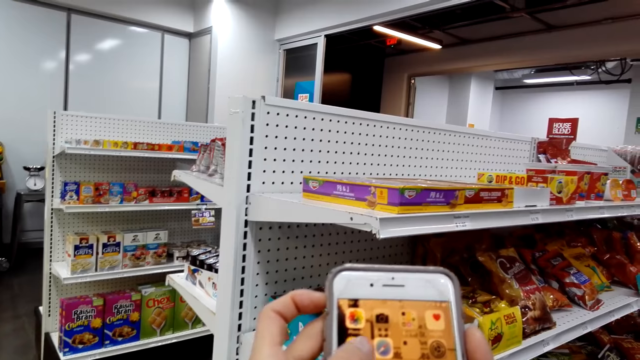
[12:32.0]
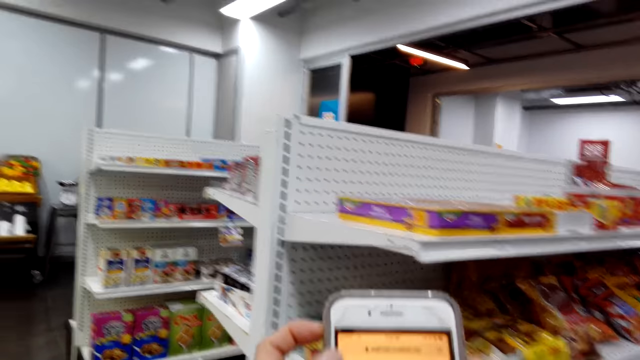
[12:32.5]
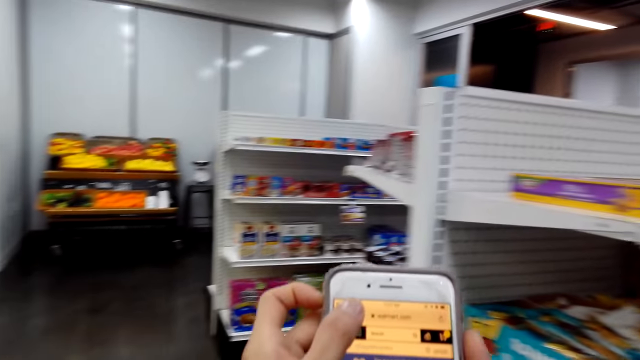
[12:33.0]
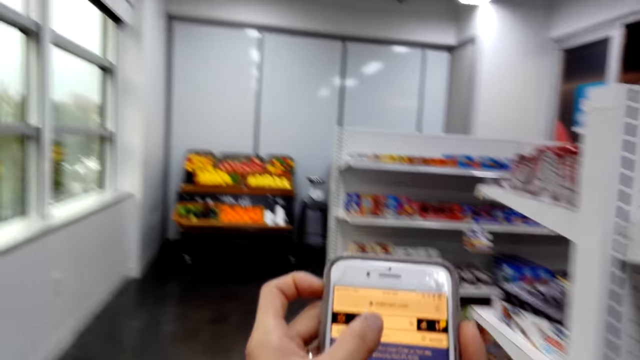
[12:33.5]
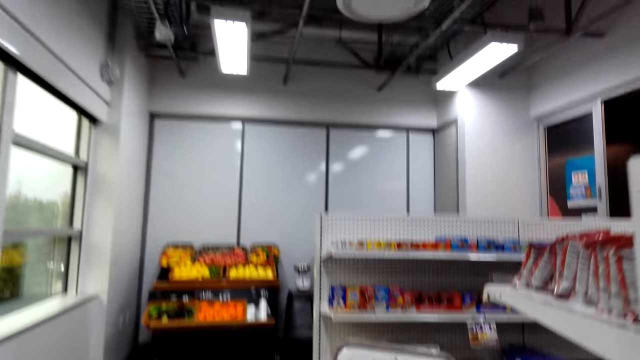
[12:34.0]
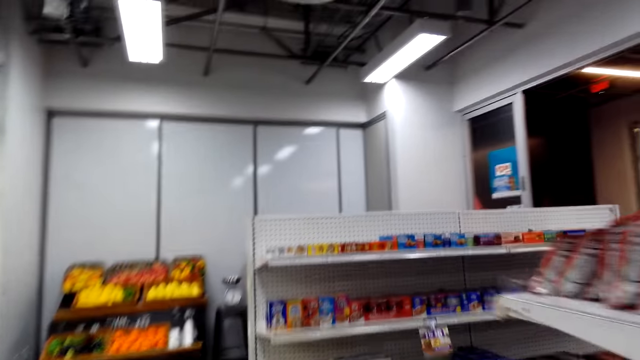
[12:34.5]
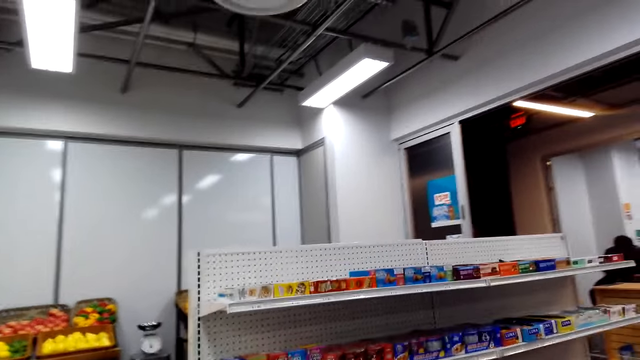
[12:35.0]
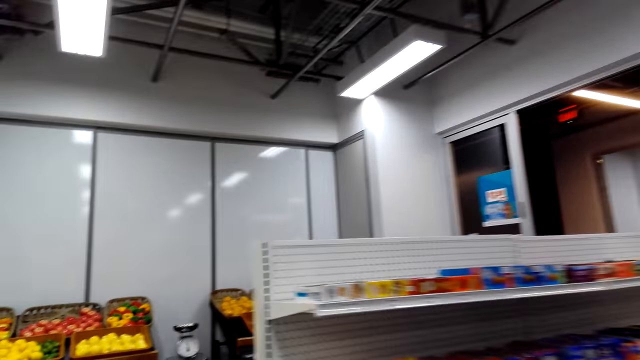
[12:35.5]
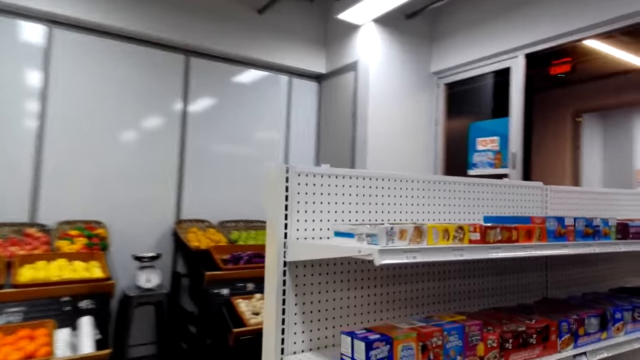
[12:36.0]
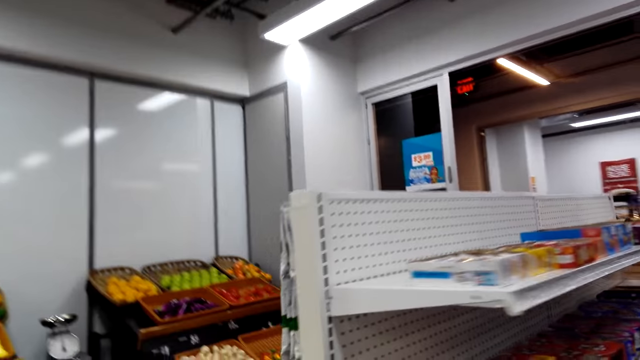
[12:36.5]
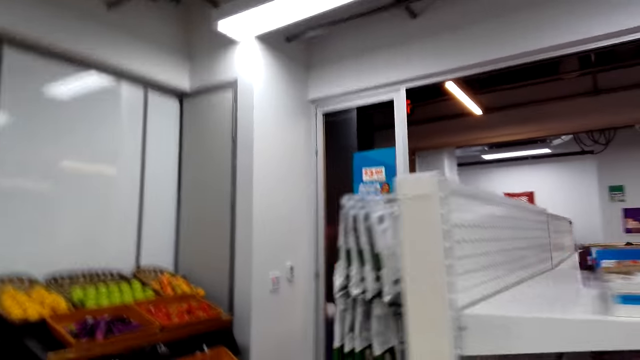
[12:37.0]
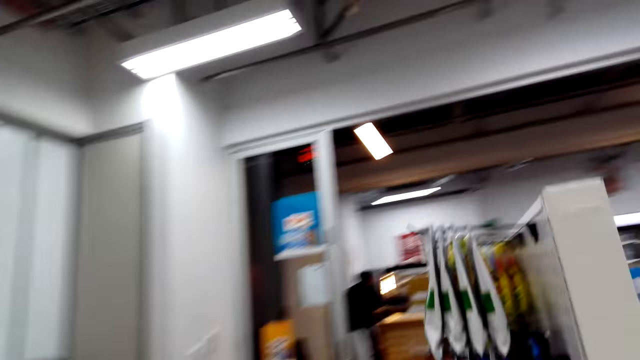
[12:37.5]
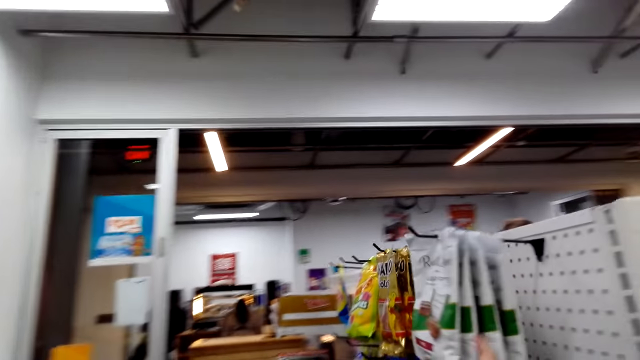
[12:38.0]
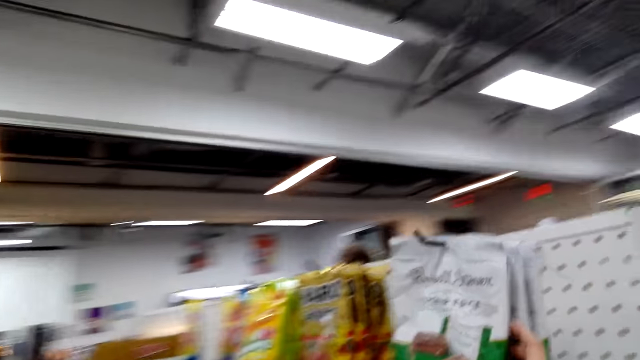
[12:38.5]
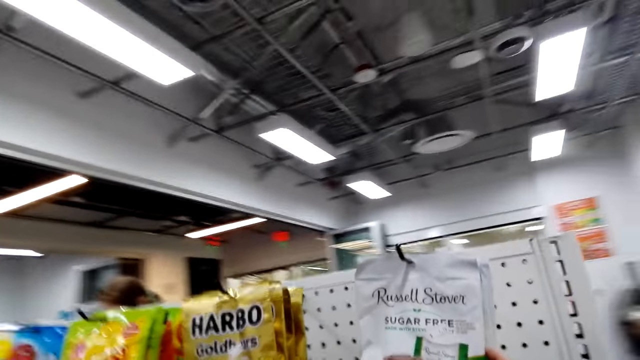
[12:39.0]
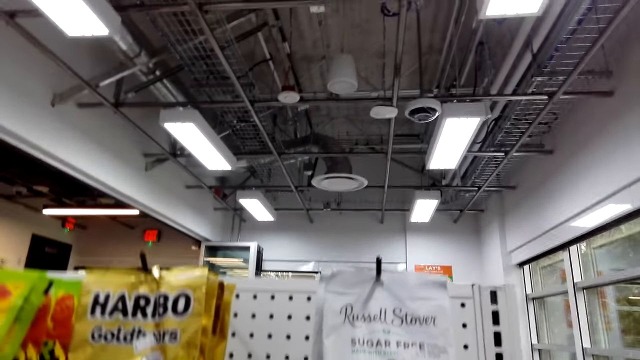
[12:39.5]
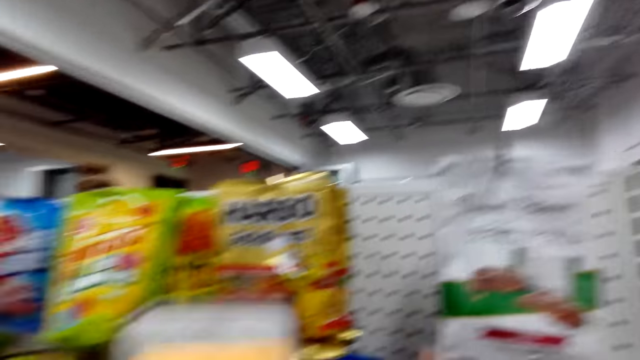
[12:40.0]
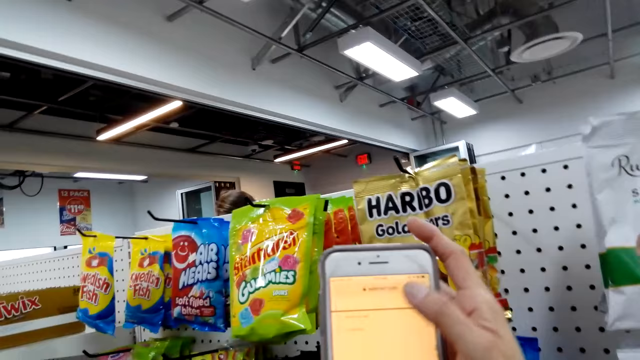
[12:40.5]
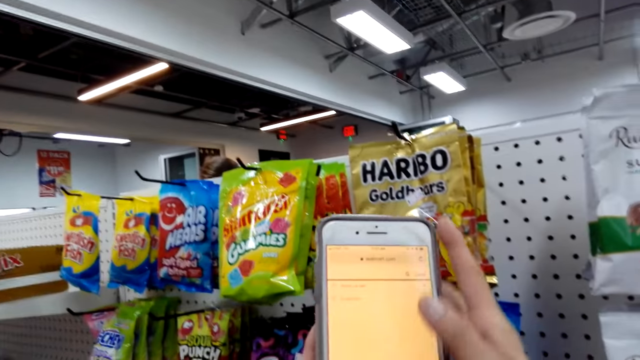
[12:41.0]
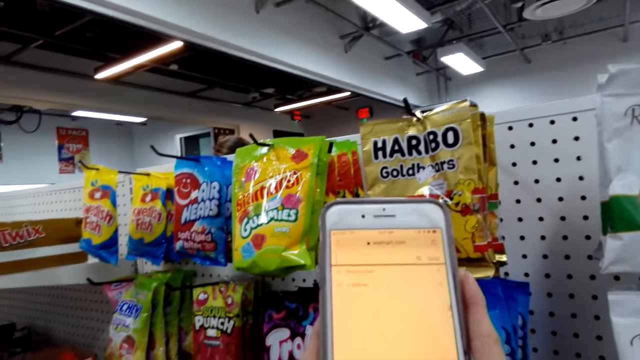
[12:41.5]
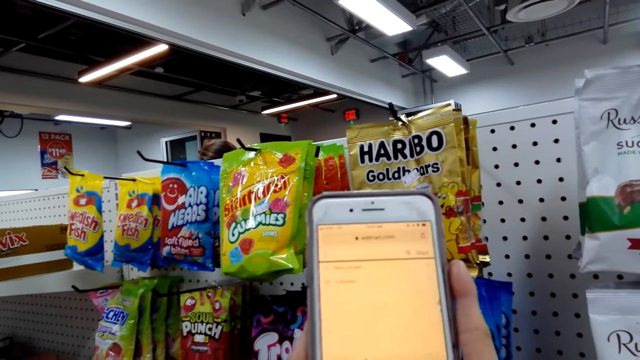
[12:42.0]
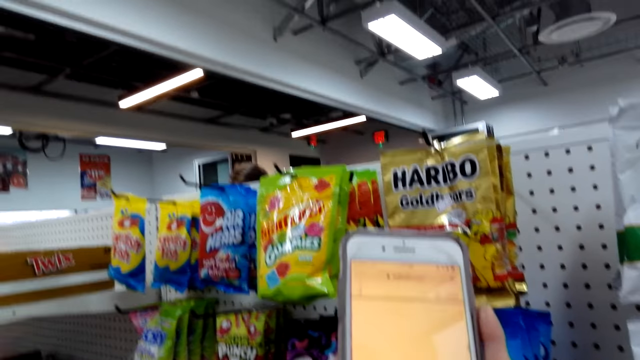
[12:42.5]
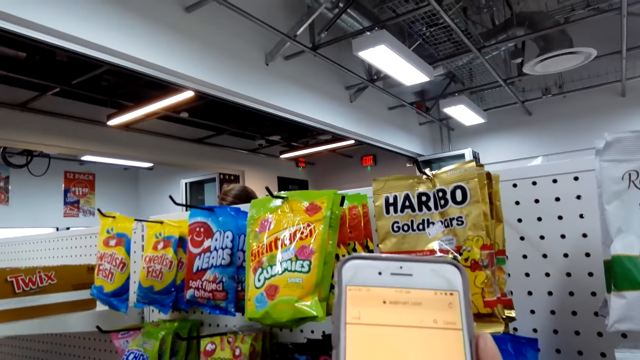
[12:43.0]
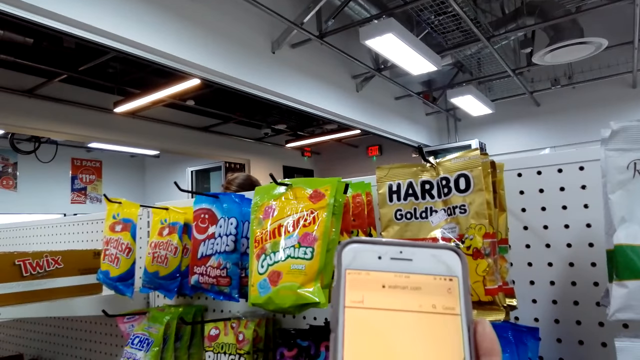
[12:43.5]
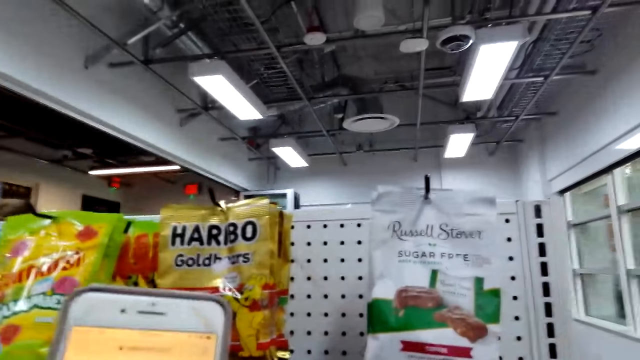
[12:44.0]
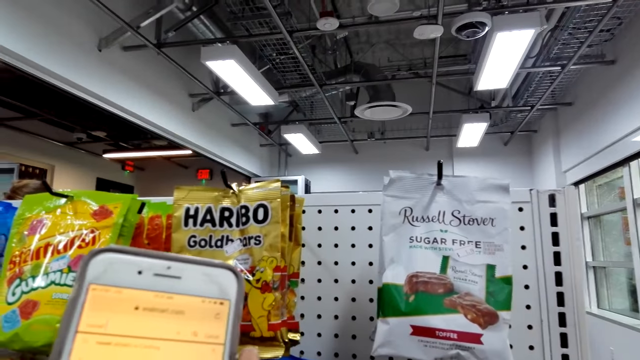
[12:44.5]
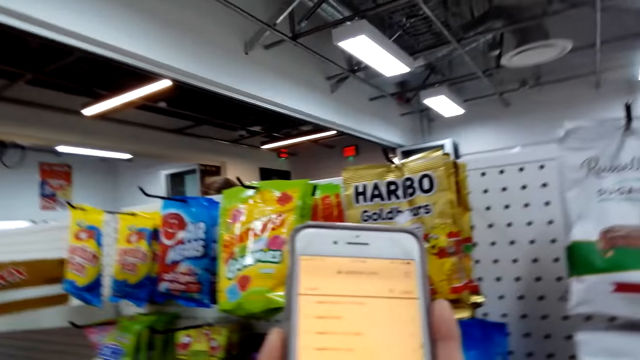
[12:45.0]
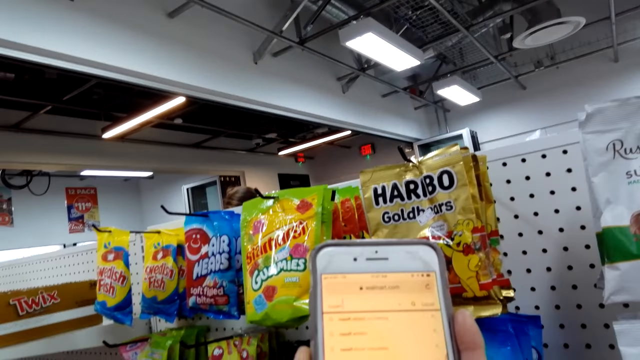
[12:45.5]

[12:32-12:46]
A person scrolls the picture on the phone. The camera wearer walks forward. The person moves around the shop. The camera wearer turns right. The person scrolls the picture on the phone.

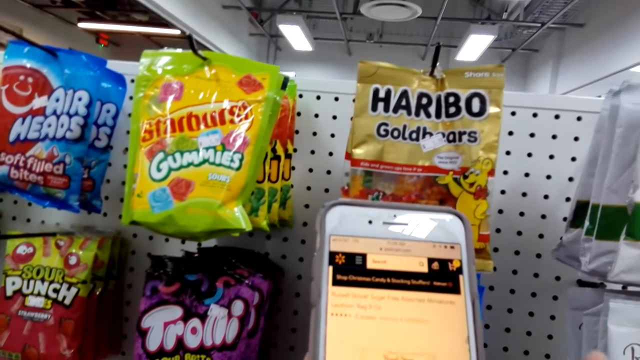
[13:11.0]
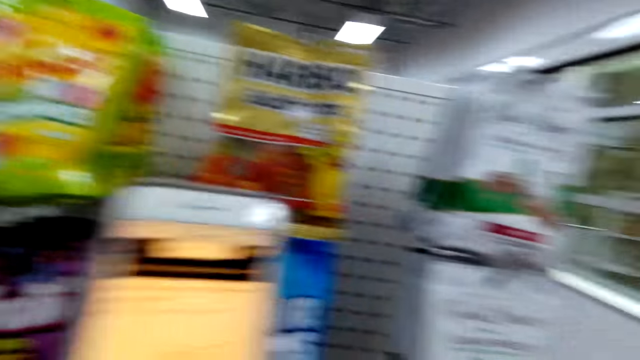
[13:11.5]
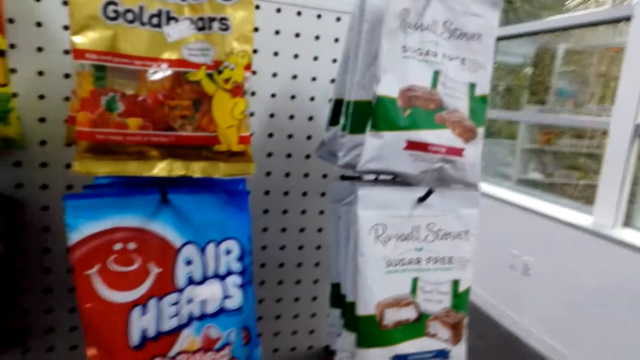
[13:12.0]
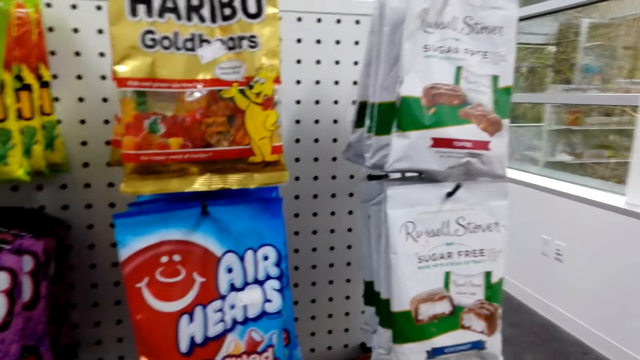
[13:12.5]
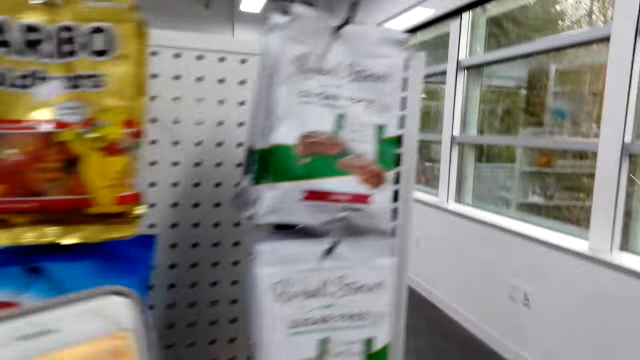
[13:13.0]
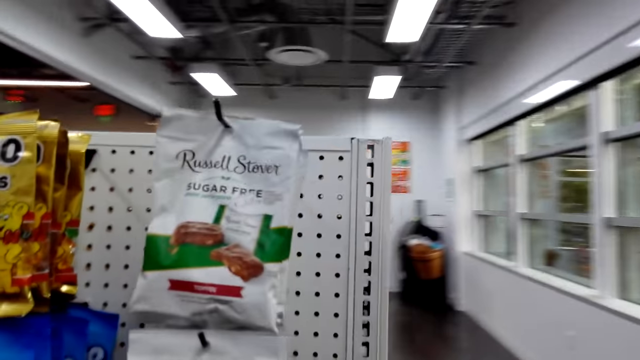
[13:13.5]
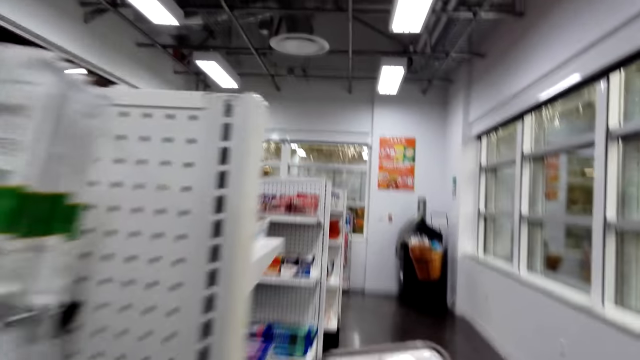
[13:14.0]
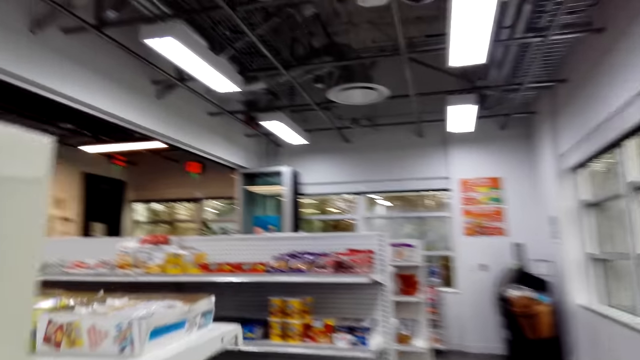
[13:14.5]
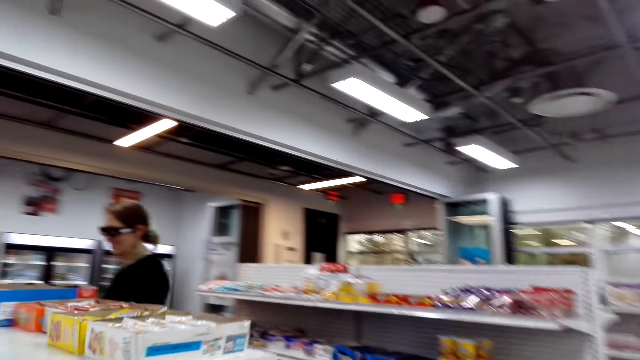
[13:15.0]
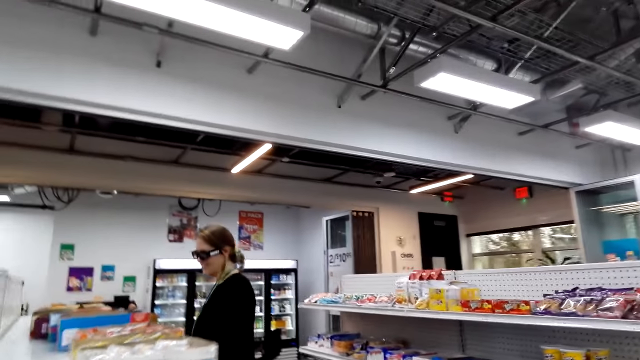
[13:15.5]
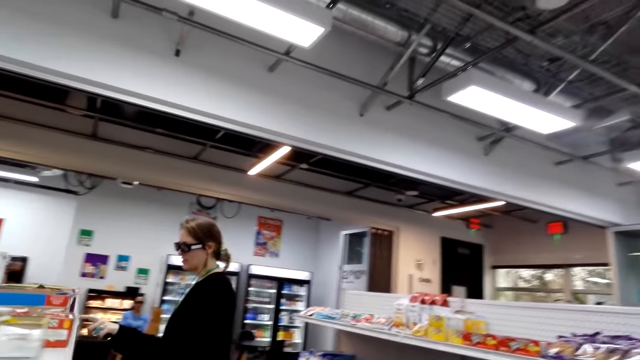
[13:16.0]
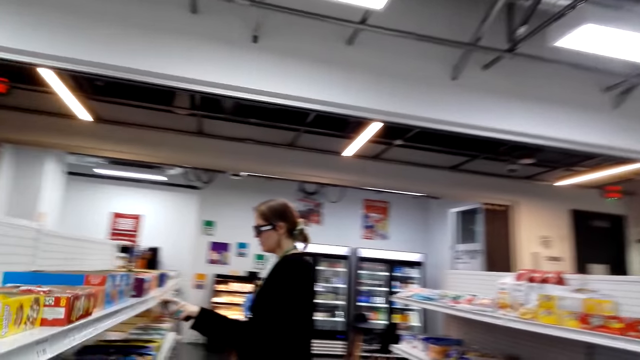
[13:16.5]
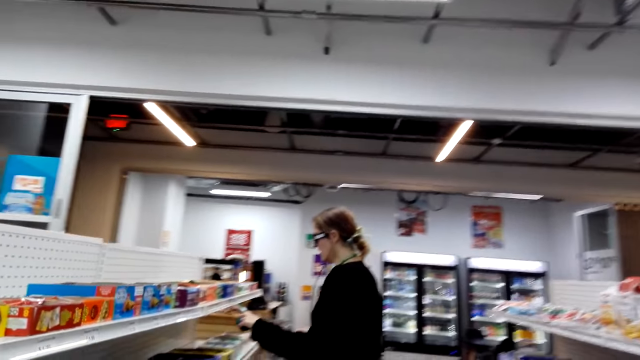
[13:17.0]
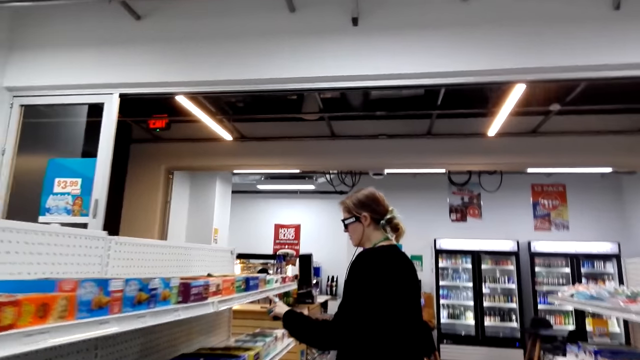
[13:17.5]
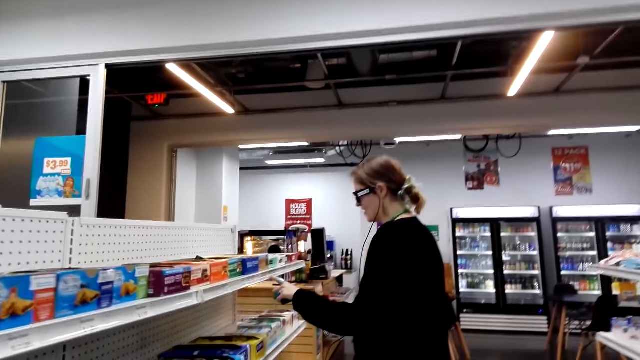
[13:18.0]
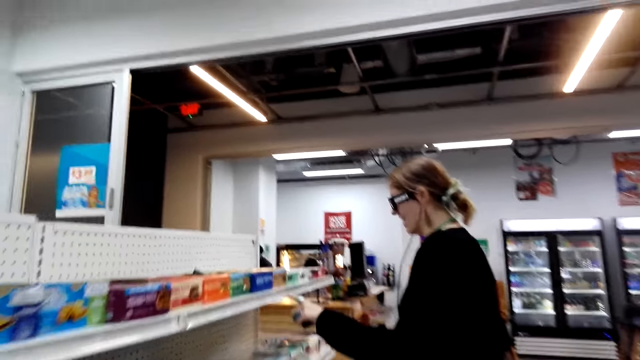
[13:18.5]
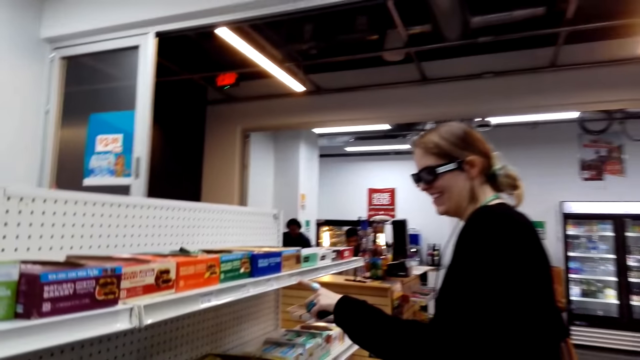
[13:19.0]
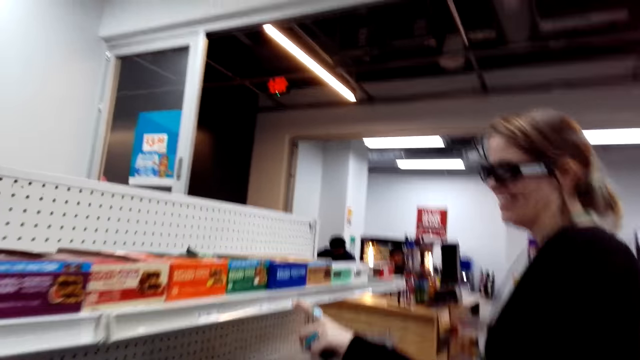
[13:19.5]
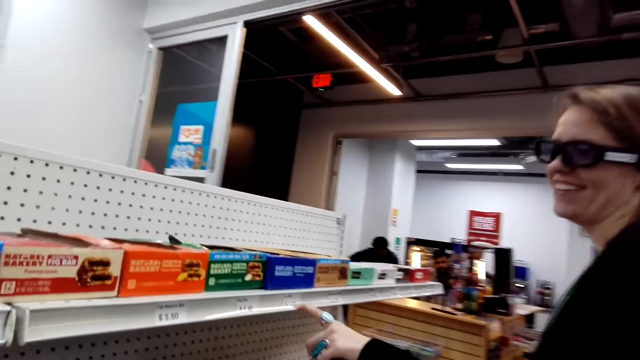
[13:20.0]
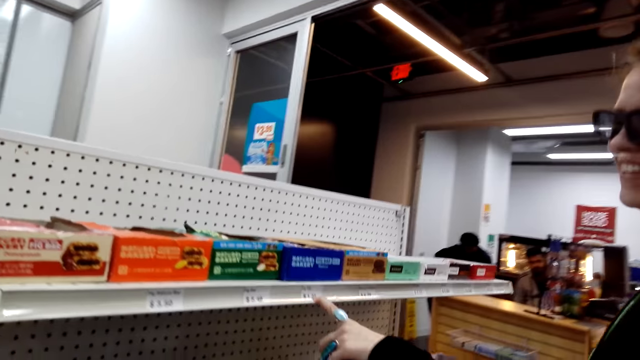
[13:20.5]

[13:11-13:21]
The camera wearer walks forward. A woman moves around the shop. The camera wearer speaks. The woman speaks. The camera wearer touches the paper price on the shelf.
